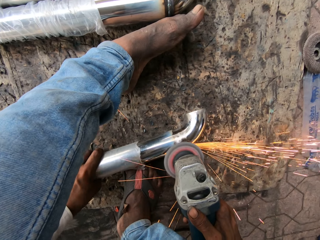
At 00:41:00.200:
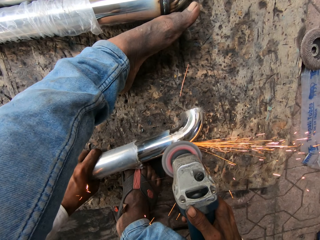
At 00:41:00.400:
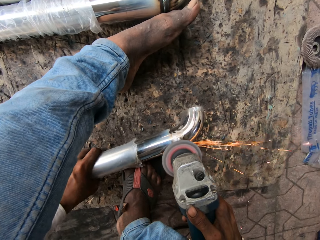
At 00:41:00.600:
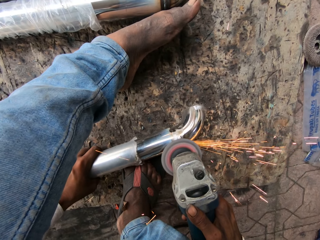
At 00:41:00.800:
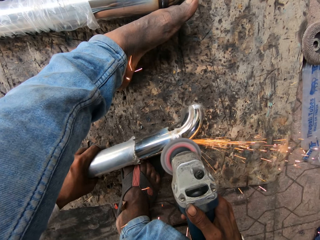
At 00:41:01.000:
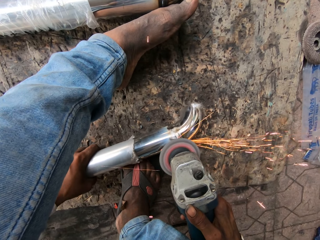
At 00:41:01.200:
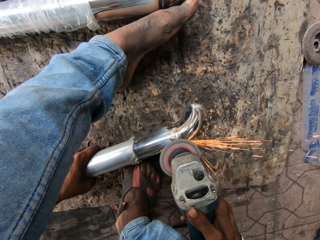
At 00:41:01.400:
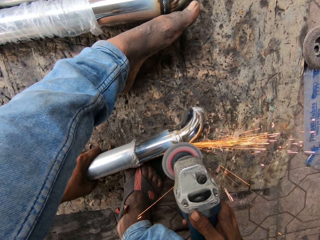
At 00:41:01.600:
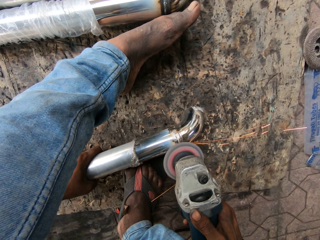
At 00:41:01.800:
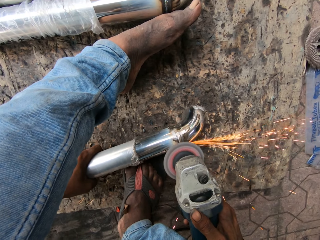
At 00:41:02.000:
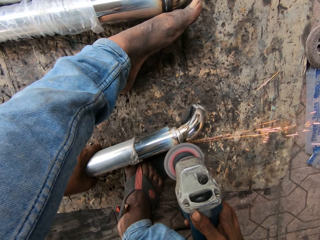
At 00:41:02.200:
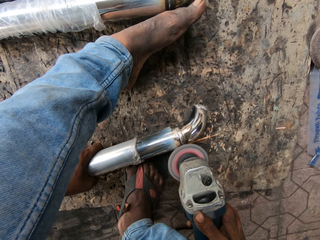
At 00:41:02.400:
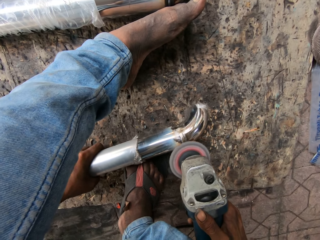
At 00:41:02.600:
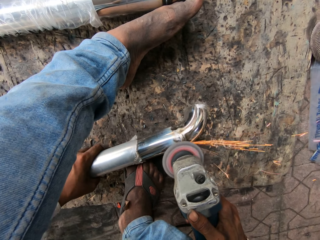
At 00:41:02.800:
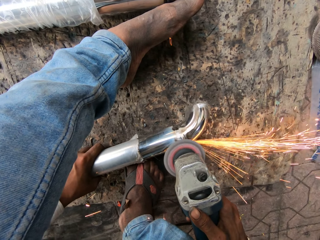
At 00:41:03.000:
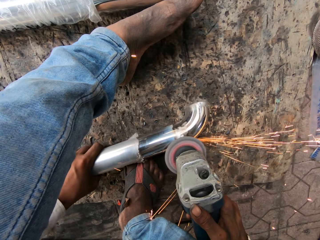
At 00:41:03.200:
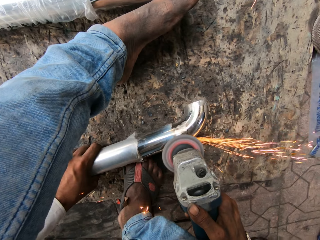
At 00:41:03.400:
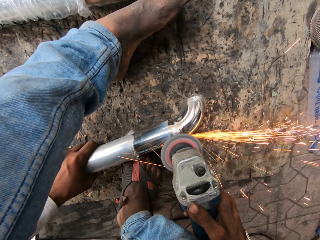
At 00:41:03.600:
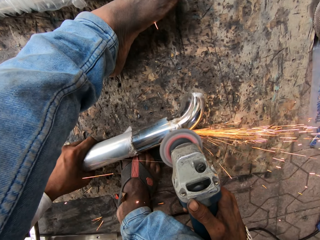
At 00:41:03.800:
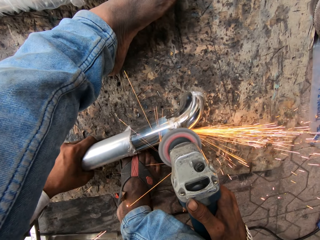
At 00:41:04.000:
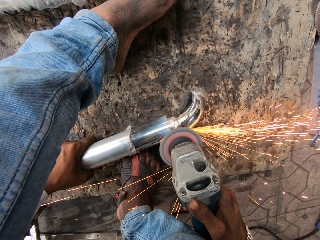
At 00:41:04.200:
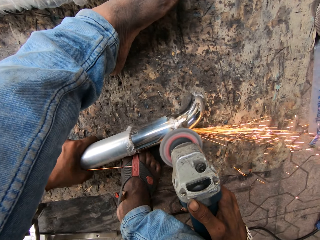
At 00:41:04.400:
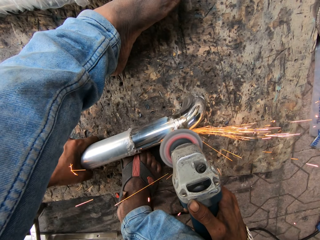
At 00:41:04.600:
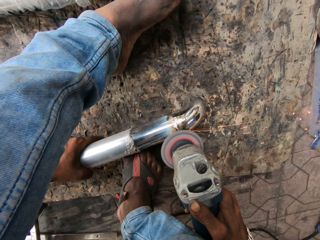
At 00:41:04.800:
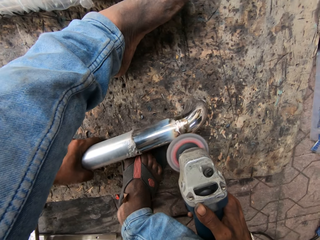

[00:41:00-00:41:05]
The camera wearer smoothens the metal with the grinder.

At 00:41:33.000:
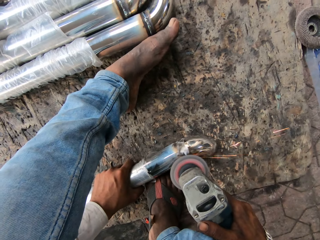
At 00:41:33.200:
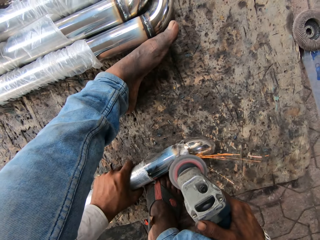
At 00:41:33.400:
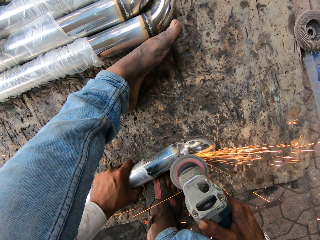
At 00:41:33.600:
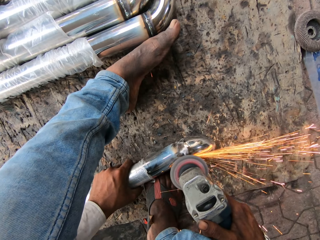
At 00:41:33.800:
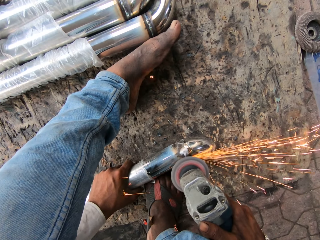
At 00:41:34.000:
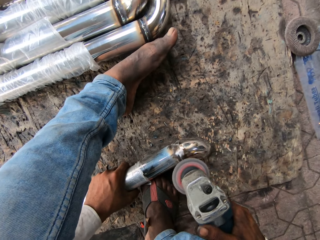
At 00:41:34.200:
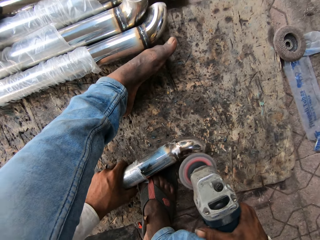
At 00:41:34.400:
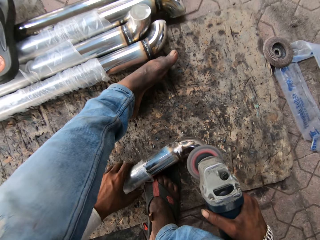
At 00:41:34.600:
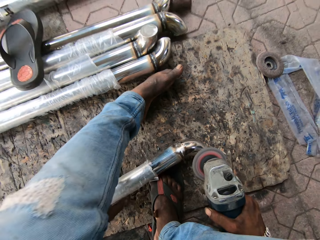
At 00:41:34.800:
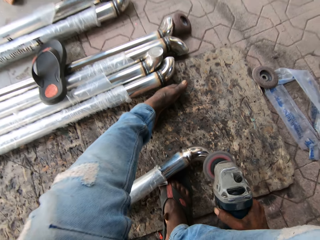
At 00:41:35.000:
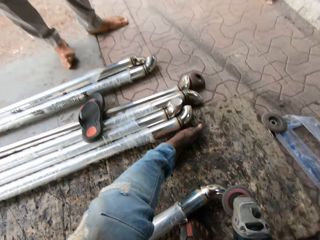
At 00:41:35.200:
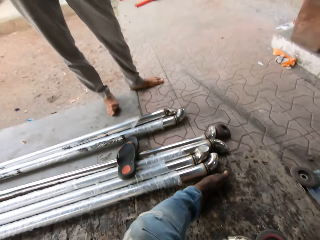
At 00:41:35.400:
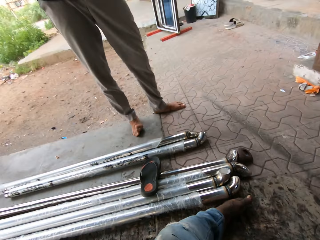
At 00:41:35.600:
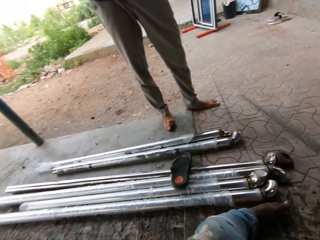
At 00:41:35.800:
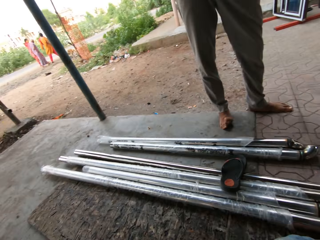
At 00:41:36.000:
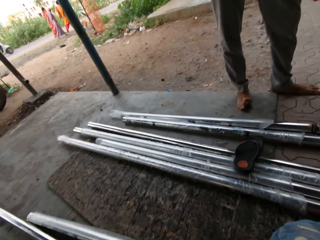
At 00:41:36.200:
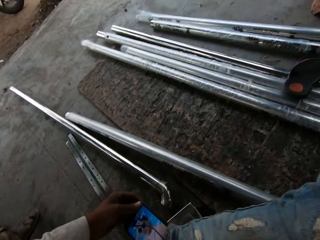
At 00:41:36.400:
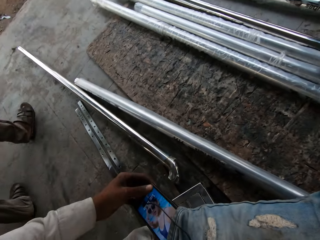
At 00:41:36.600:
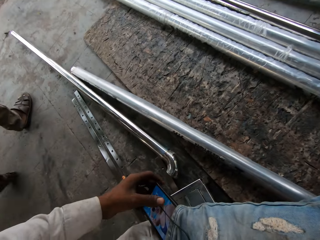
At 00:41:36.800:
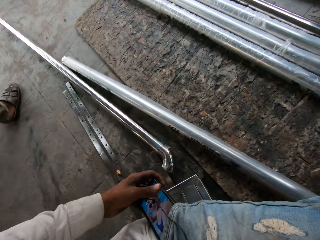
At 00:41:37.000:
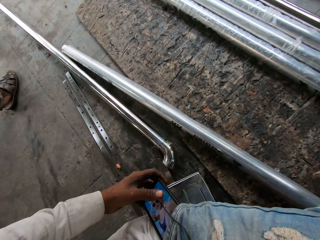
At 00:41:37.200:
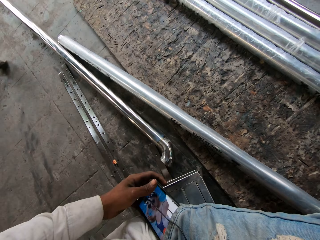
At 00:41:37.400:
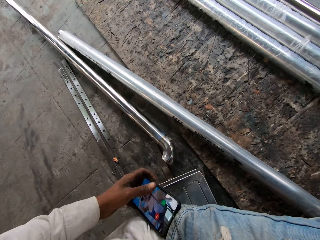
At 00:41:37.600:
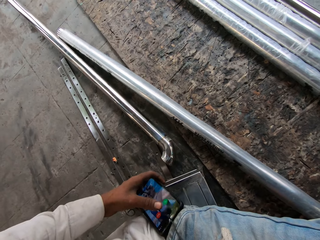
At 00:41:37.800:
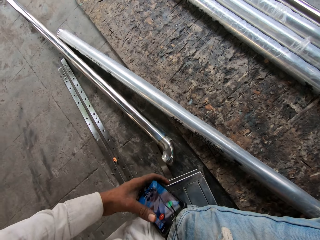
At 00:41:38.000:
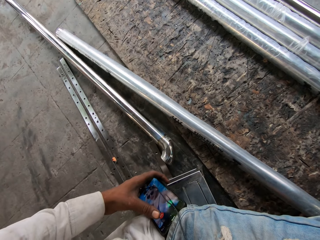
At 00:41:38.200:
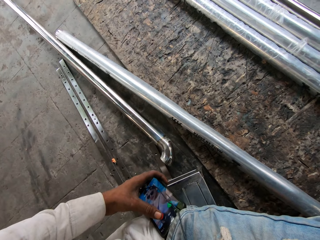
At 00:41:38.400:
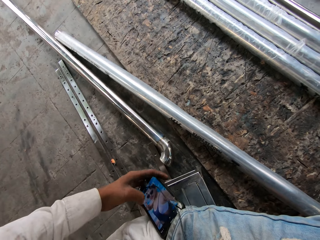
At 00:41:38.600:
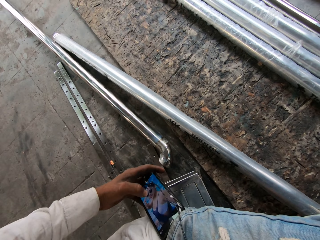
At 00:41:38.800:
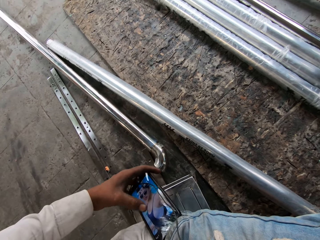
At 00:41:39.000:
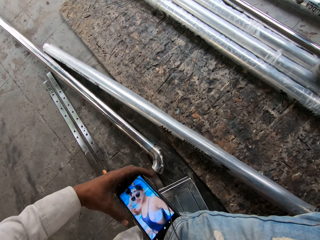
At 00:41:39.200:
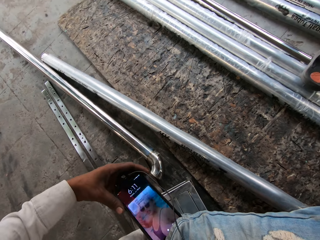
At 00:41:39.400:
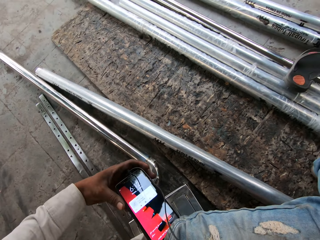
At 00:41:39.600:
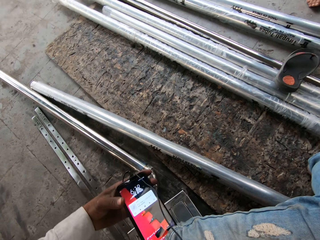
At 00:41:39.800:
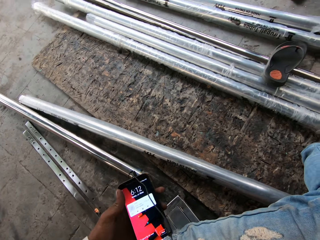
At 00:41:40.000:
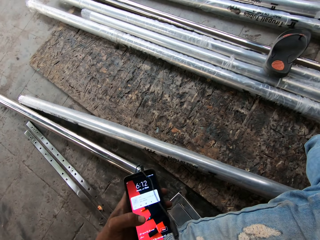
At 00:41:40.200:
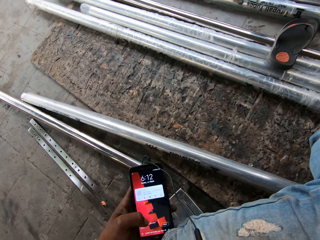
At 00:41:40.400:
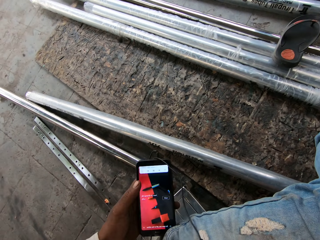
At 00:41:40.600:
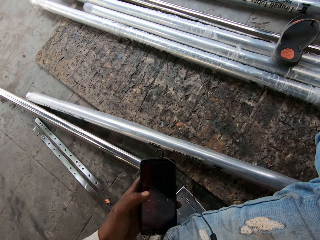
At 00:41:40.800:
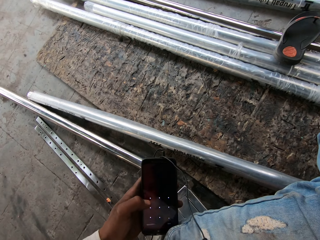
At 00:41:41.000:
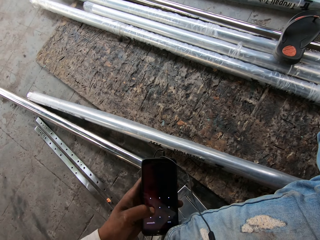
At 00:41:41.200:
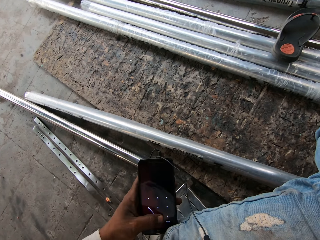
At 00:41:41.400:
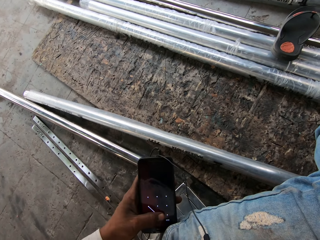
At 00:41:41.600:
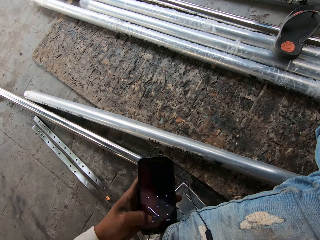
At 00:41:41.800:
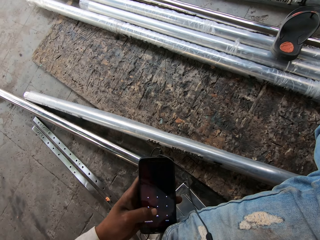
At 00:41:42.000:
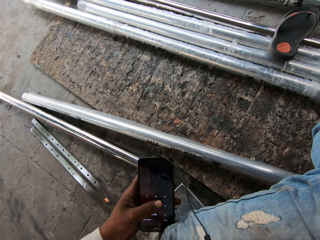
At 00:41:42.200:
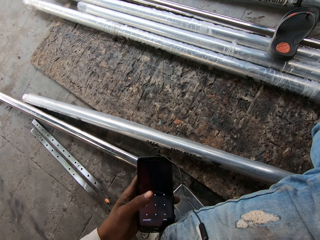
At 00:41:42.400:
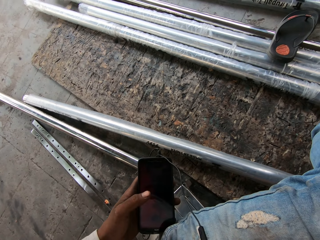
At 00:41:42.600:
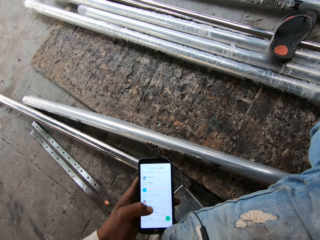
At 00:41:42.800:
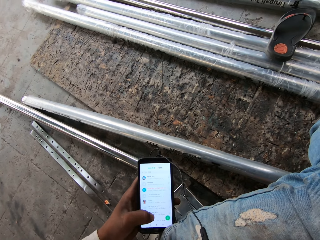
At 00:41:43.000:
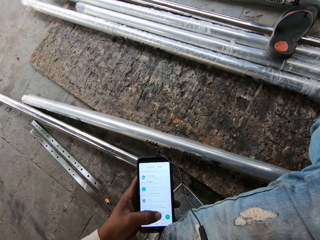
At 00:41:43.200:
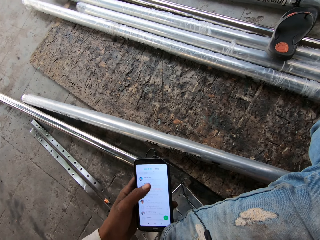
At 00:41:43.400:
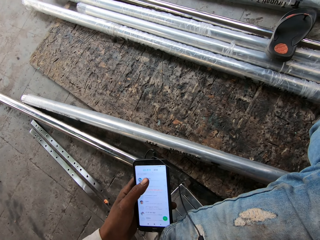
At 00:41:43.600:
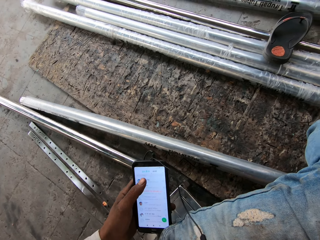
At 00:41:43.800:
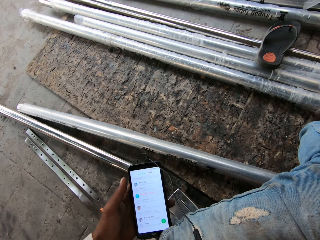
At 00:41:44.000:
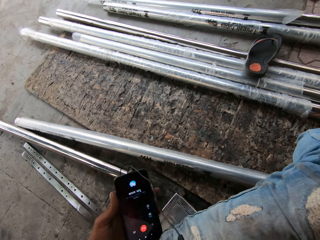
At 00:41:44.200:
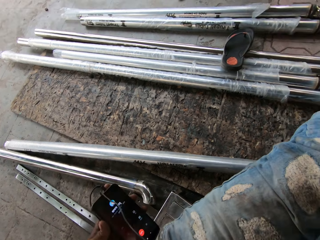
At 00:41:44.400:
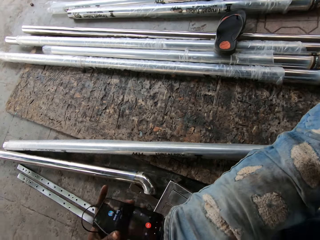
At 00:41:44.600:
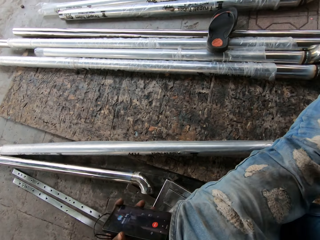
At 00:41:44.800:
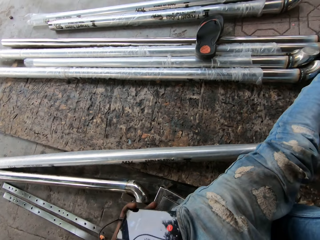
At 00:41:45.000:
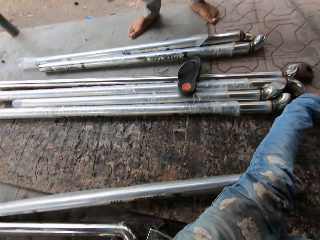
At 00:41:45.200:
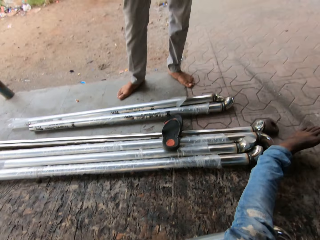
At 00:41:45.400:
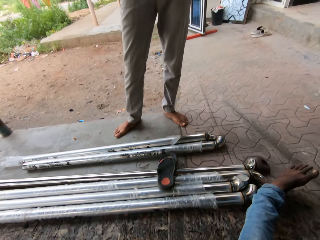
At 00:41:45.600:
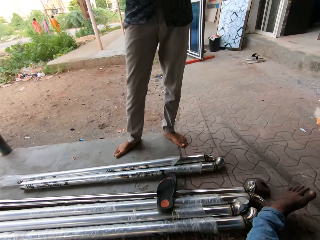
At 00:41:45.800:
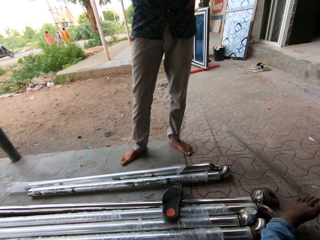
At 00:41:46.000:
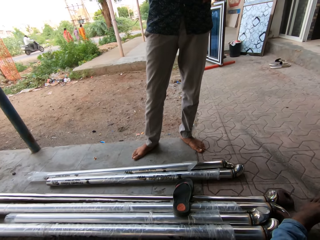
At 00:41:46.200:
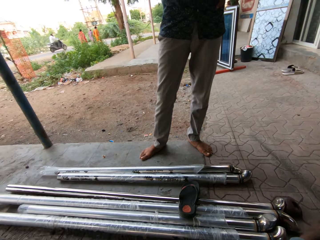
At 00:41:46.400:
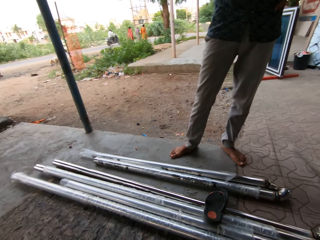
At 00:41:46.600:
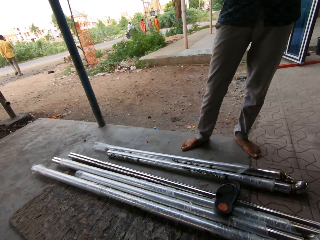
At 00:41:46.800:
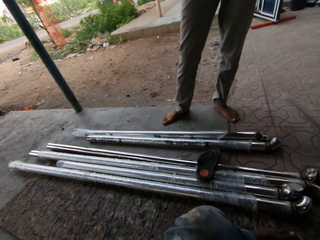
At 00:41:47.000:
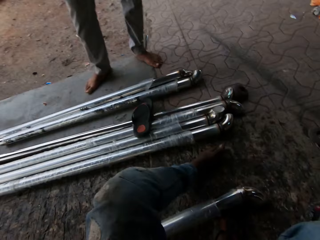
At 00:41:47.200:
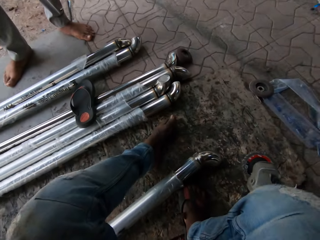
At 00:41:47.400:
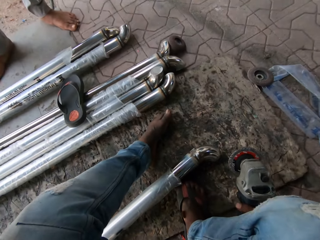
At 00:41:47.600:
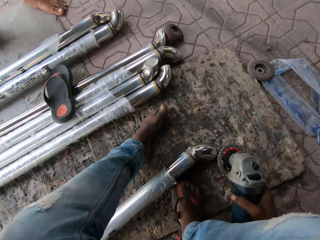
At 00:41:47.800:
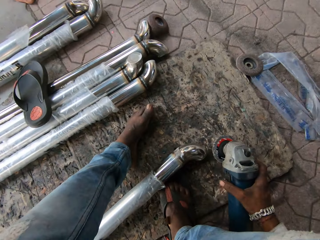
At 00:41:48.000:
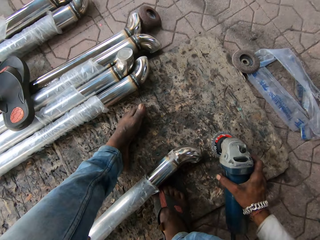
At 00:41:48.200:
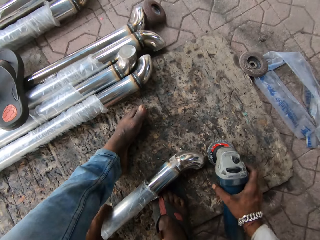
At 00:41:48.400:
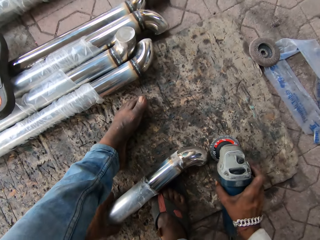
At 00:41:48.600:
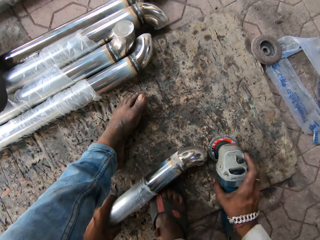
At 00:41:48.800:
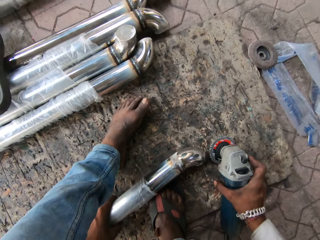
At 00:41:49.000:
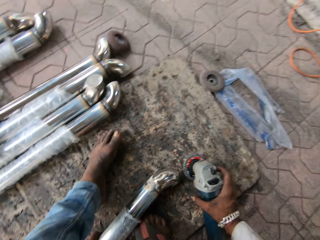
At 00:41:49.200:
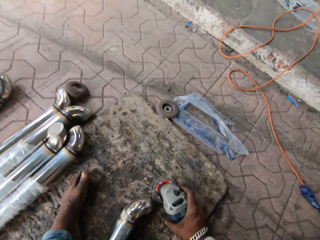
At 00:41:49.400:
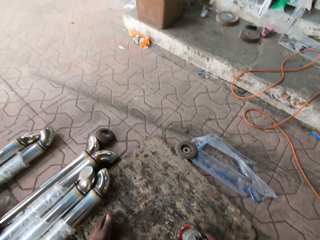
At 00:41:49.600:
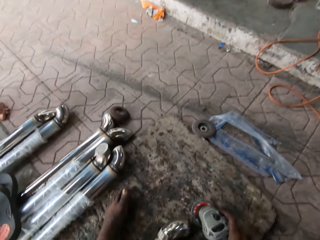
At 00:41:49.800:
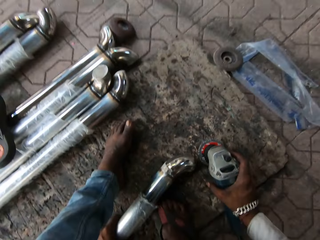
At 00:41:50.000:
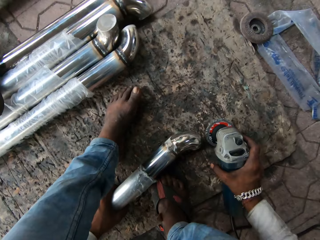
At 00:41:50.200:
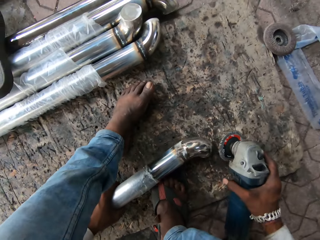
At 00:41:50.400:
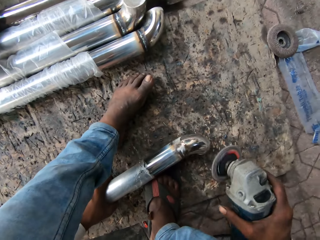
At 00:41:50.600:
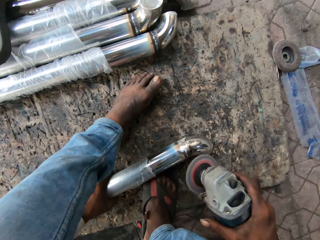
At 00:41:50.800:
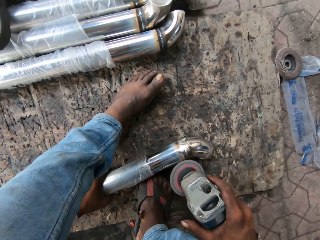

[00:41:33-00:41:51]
The camera wearer releases the hand from the metal. They pick up the phone in the pocket. They check the phone. They use the phone. They put the phone in the pocket. They hold the metal rod with the left hand. They pick up the grinder.
